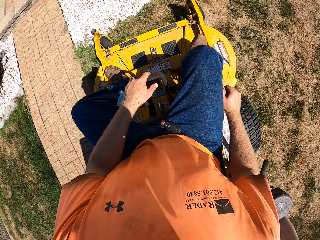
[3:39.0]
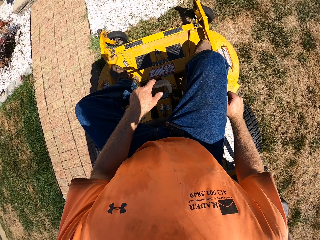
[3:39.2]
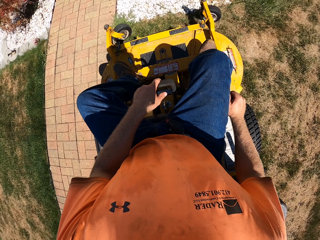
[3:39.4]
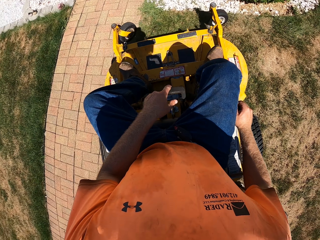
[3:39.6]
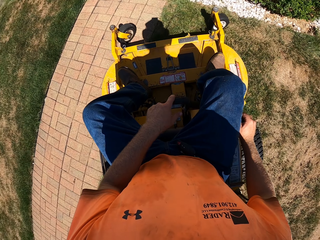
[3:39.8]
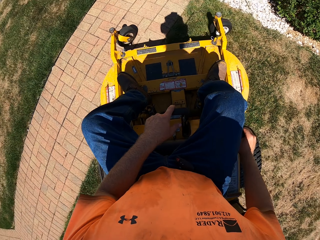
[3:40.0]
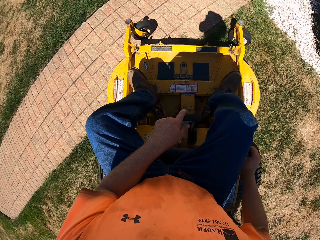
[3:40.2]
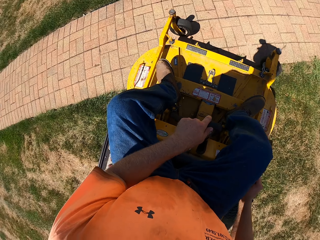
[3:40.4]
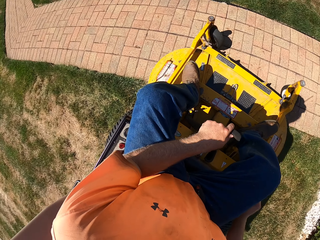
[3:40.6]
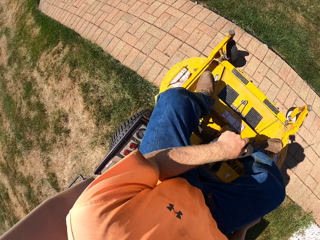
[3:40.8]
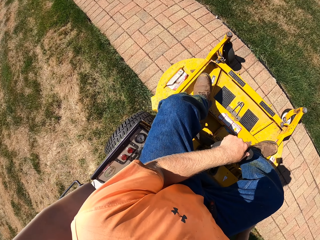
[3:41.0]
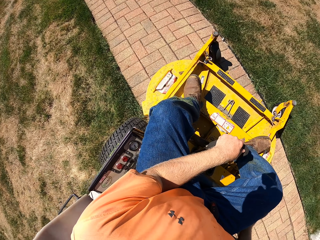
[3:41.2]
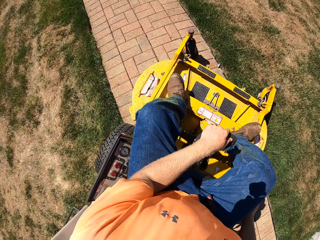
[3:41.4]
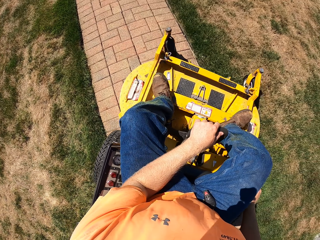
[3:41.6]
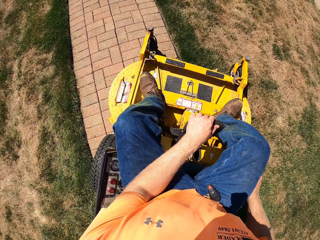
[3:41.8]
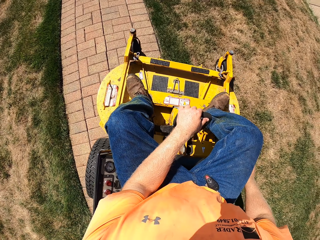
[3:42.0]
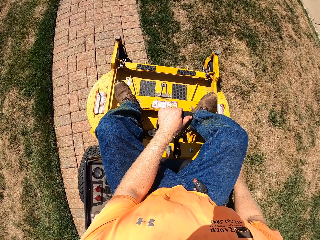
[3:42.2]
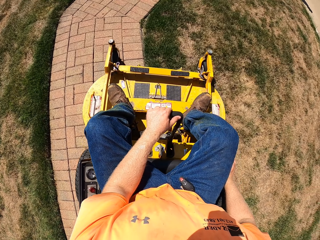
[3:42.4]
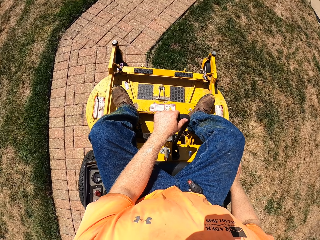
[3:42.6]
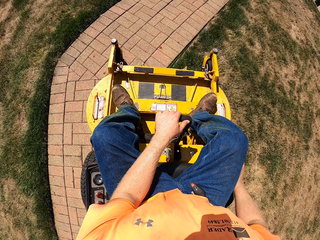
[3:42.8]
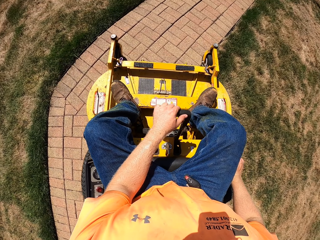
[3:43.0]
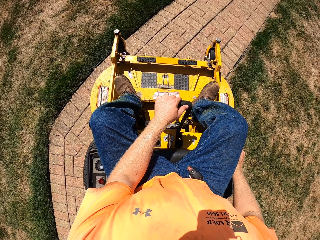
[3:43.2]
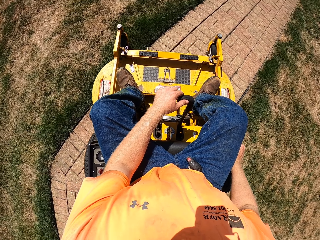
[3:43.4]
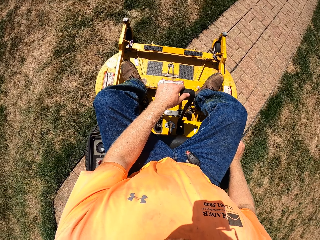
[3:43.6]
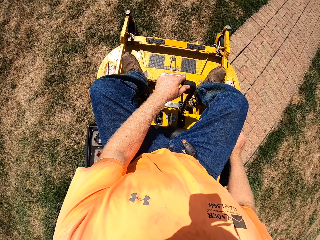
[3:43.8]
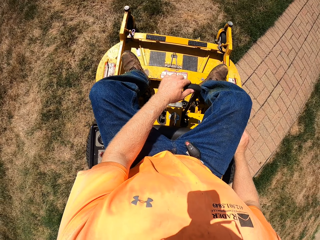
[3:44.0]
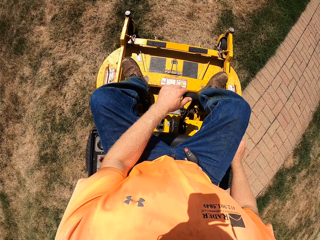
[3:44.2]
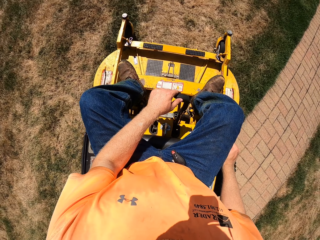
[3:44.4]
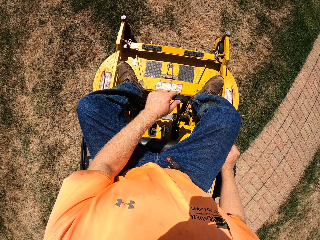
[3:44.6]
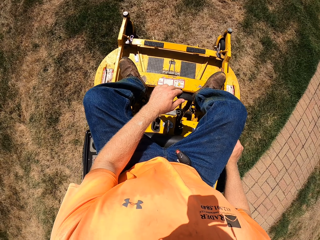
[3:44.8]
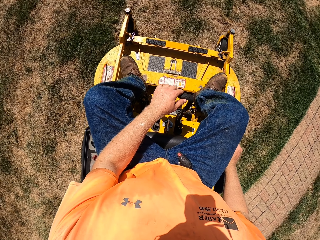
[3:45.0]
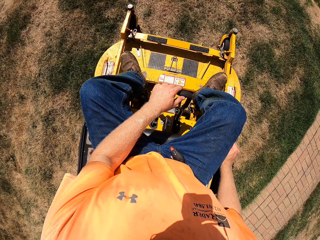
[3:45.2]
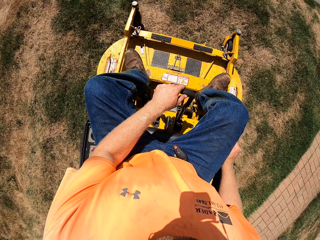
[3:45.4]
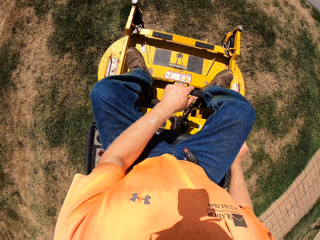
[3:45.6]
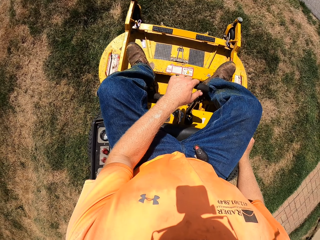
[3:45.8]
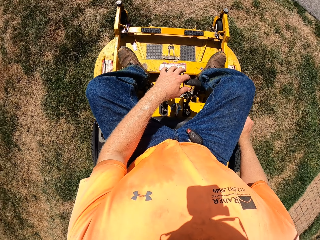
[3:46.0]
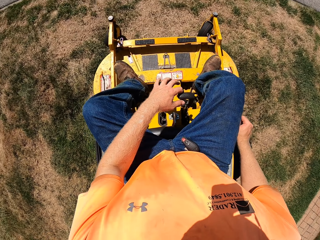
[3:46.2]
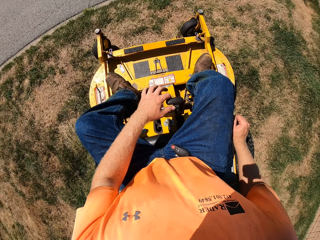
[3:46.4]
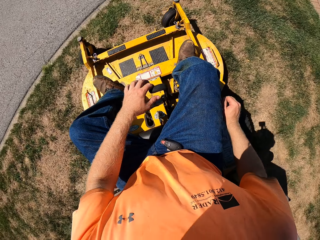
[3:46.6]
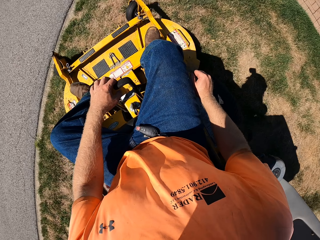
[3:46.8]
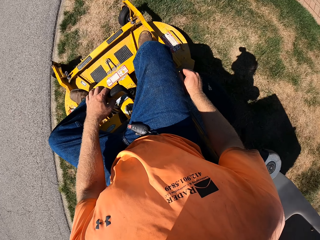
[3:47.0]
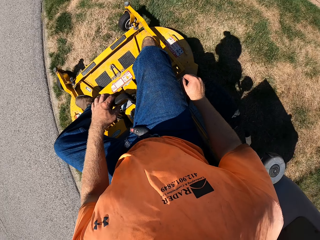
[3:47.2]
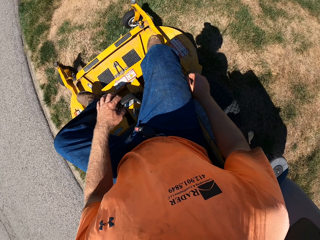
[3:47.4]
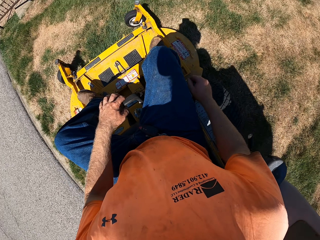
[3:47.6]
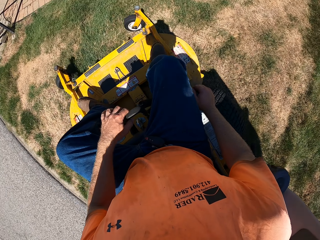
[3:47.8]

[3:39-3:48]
The camera wearer reverses the truck. They drive the truck.

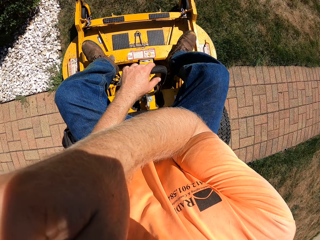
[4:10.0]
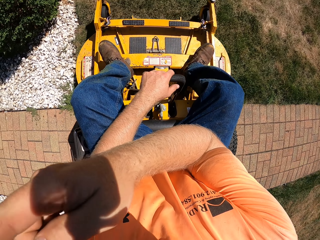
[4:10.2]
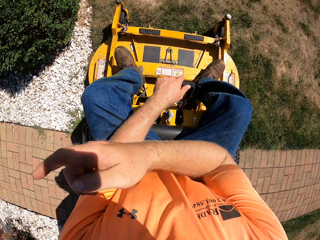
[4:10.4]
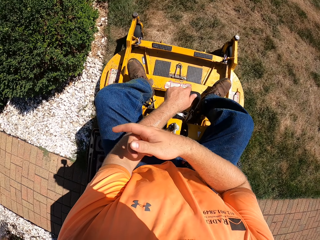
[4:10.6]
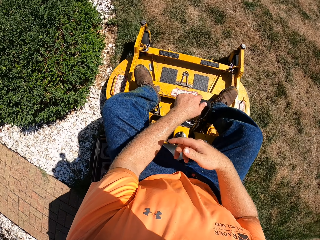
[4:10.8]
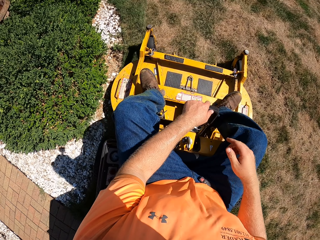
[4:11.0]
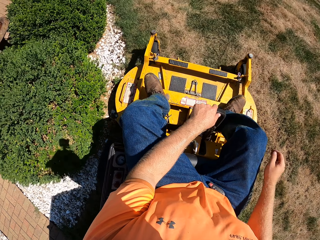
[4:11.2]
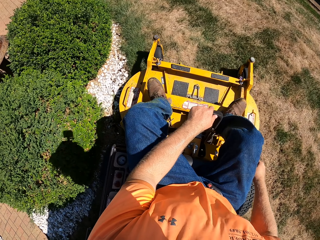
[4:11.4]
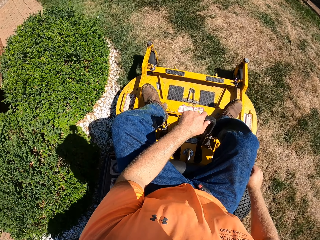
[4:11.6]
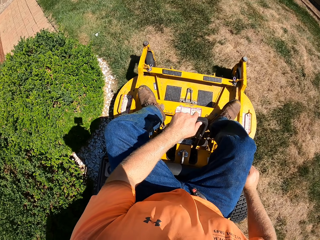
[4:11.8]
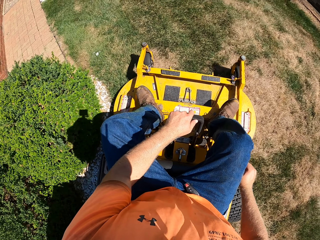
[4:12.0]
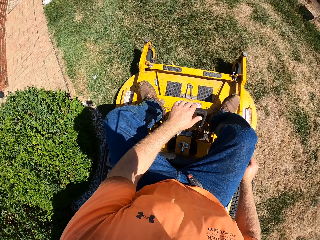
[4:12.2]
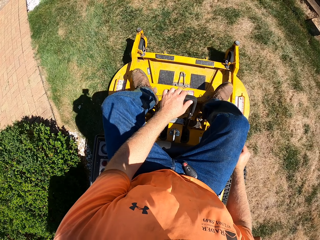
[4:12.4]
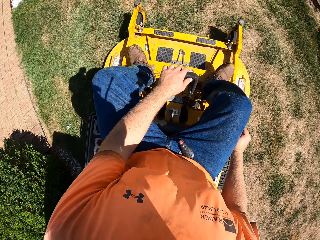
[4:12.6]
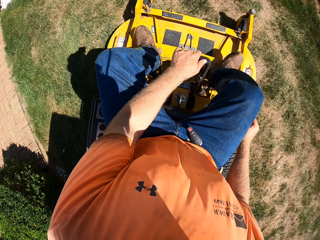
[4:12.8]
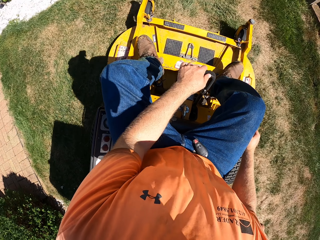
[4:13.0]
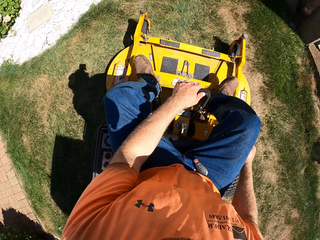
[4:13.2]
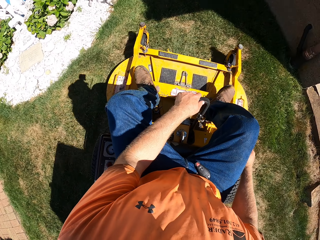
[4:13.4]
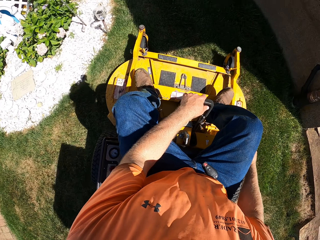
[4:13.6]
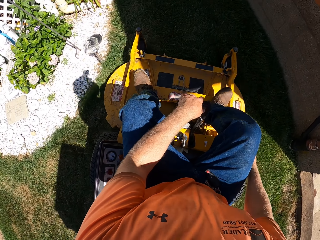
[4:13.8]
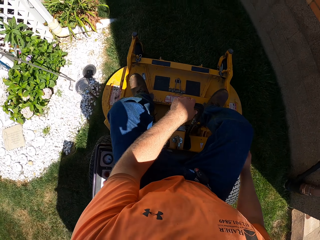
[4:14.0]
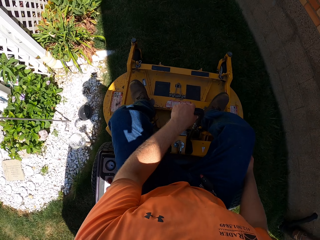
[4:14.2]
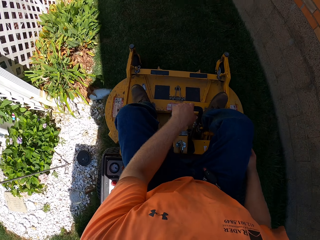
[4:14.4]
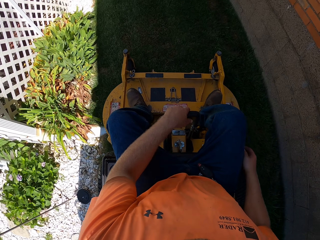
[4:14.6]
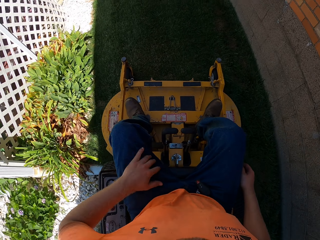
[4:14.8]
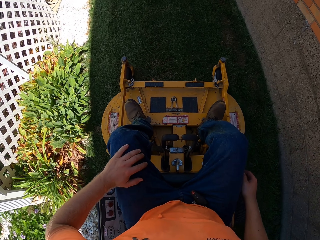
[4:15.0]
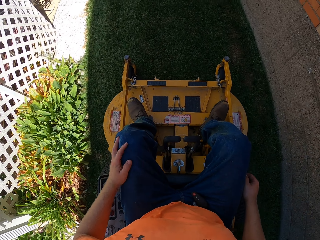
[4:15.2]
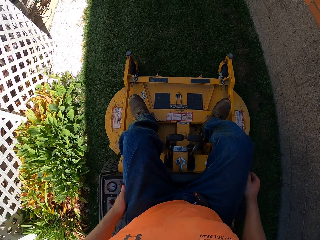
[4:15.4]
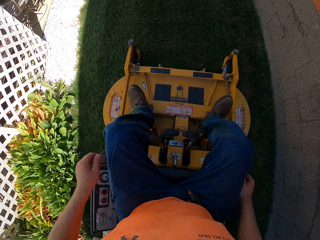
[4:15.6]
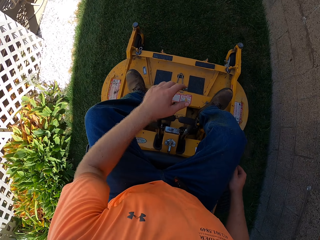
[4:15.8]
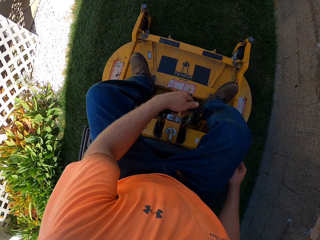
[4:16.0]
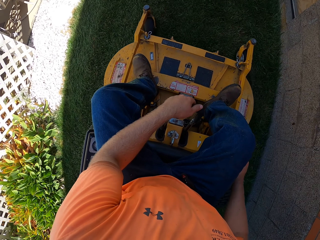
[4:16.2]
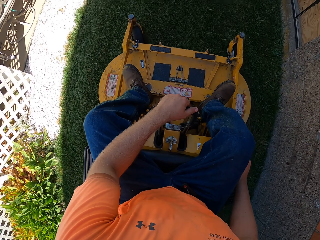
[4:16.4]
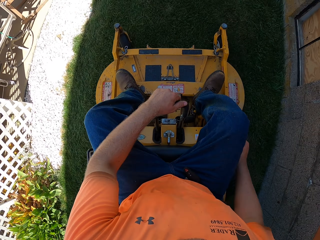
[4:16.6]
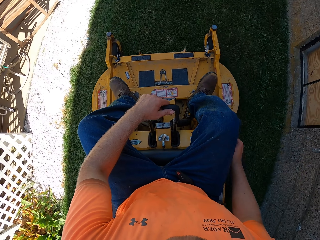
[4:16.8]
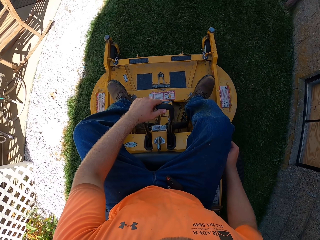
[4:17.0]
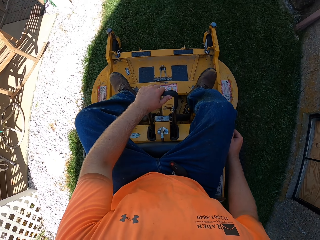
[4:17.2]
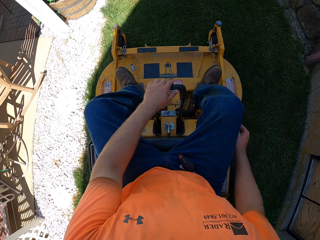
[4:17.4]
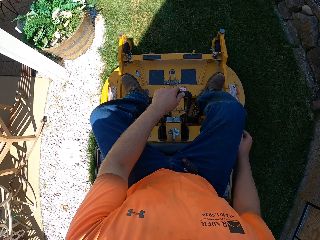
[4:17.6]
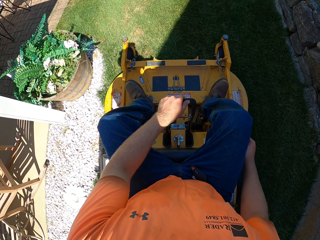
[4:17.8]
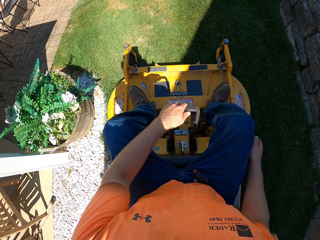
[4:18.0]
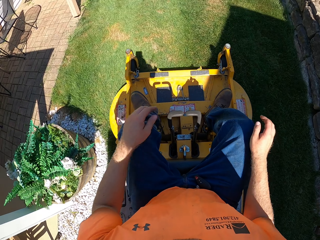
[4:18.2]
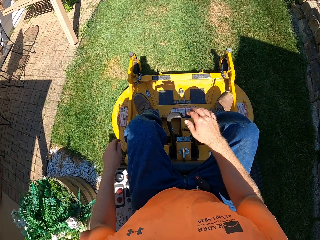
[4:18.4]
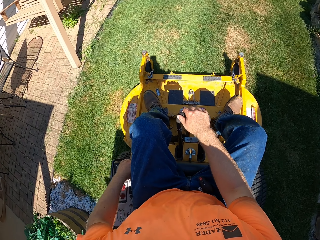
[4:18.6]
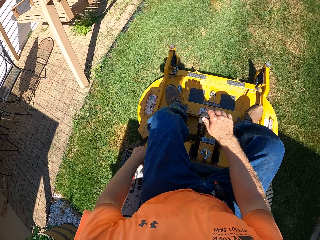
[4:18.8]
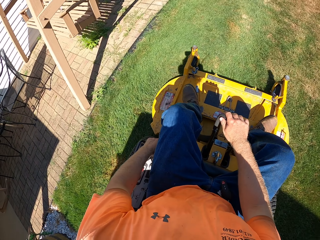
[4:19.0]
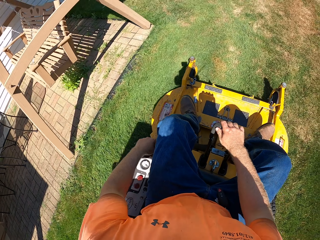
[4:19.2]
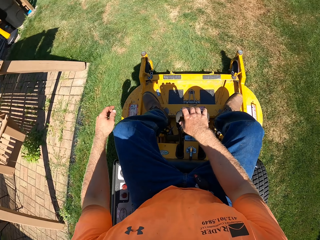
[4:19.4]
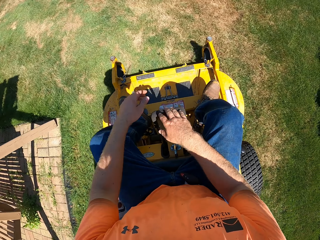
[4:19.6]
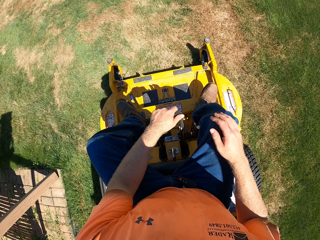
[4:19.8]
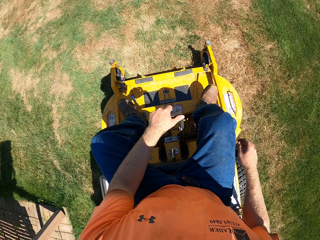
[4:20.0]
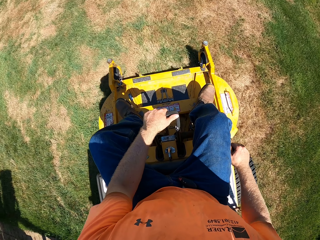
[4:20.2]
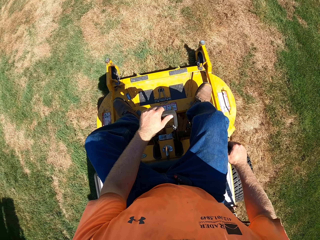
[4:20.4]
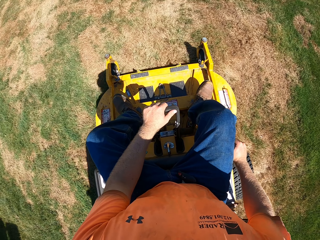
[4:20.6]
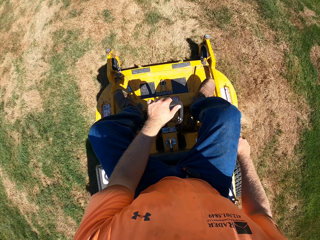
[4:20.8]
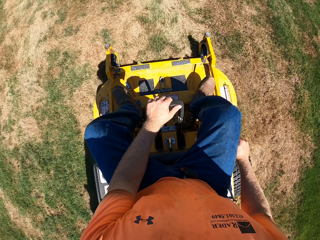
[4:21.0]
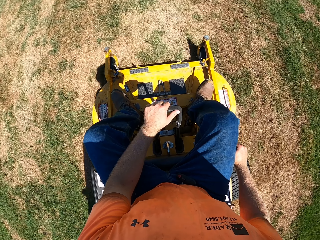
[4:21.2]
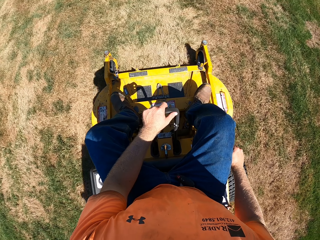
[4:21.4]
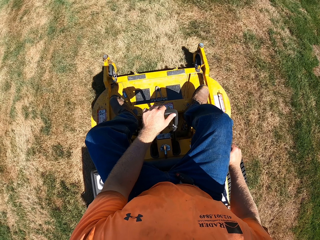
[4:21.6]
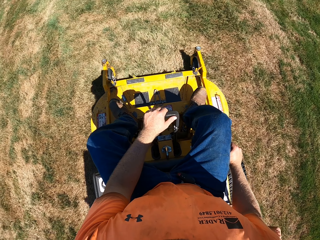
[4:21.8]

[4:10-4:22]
The camera wearer holds the gear with his right hand. He rubs his left lap with his left hand. He holds the steering with his left hand. He exchanges the positions of the hands. He exchanges the positions of the hands again.
